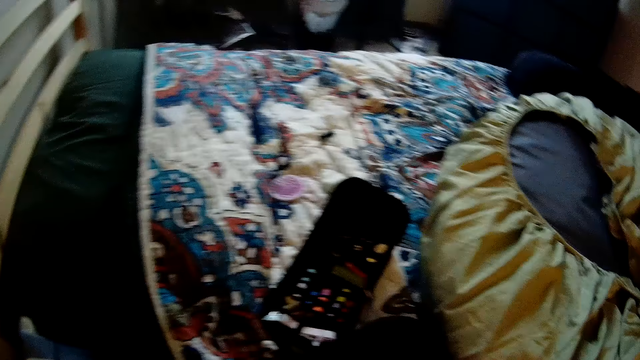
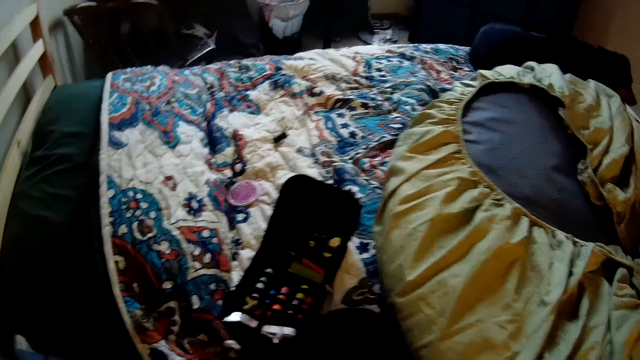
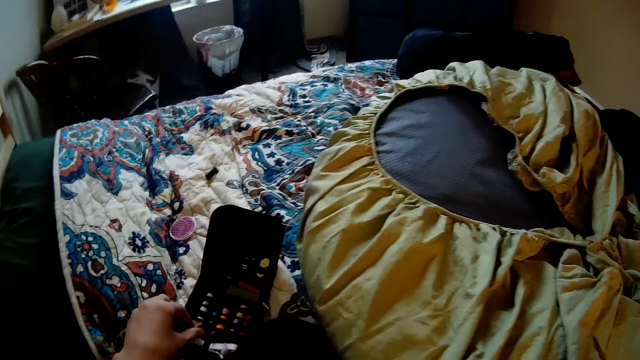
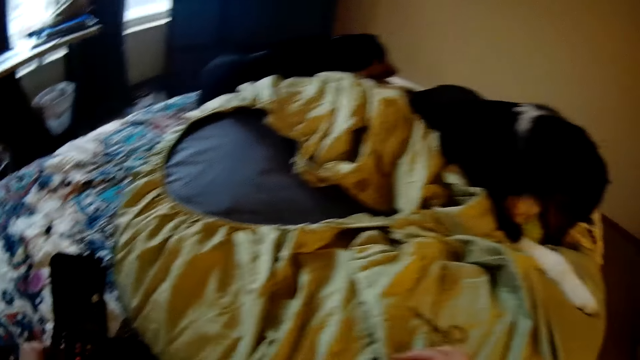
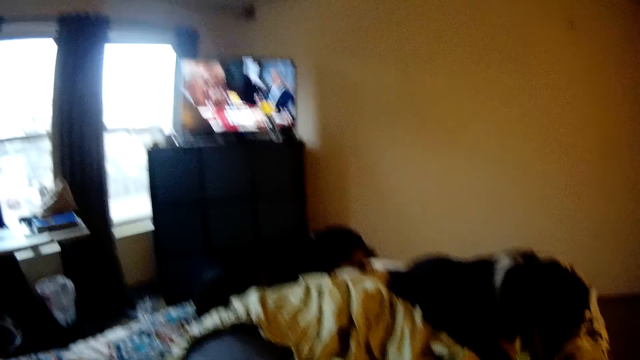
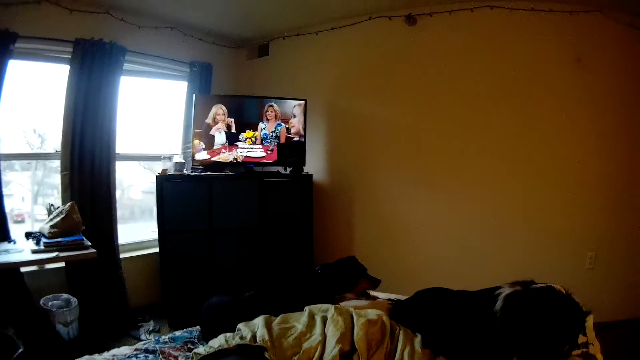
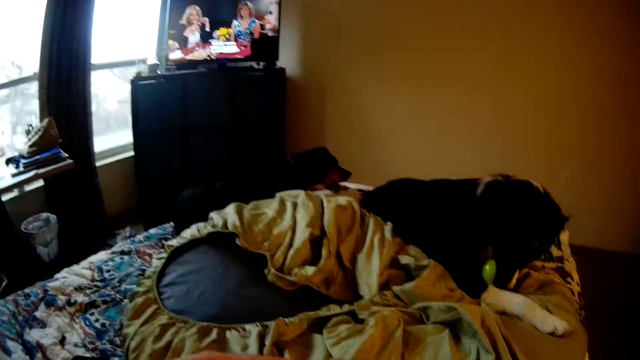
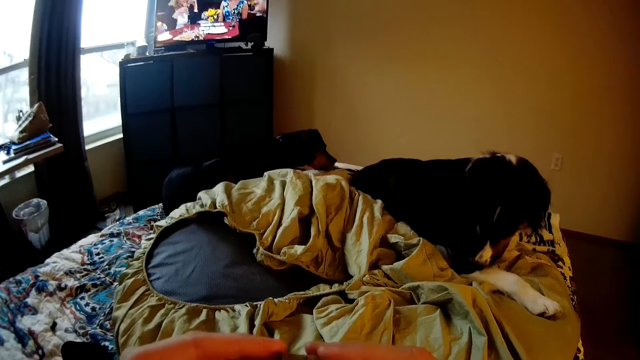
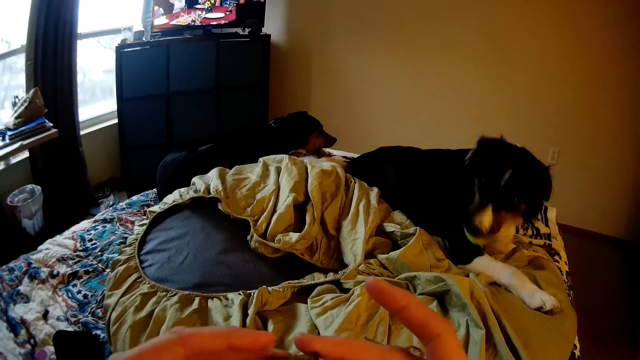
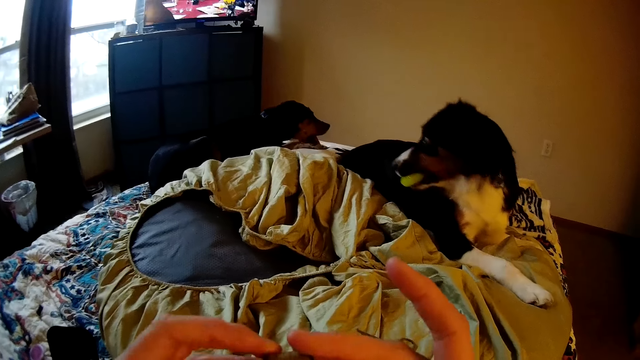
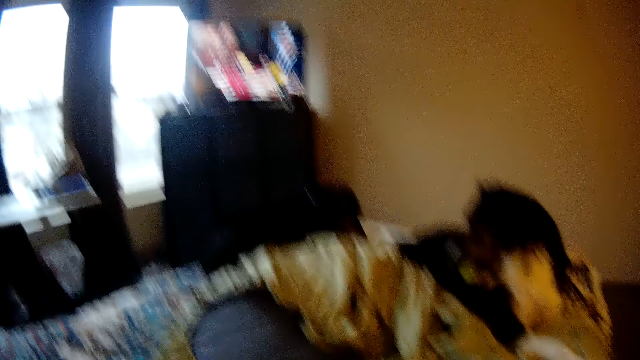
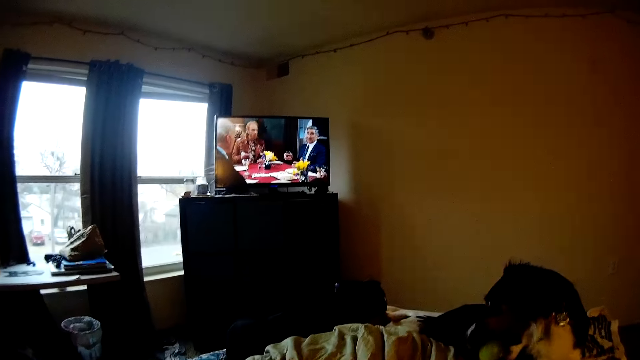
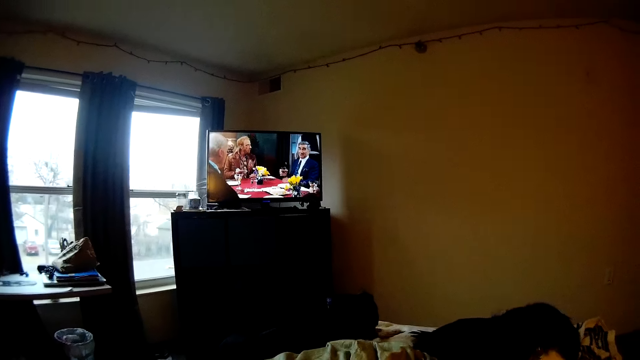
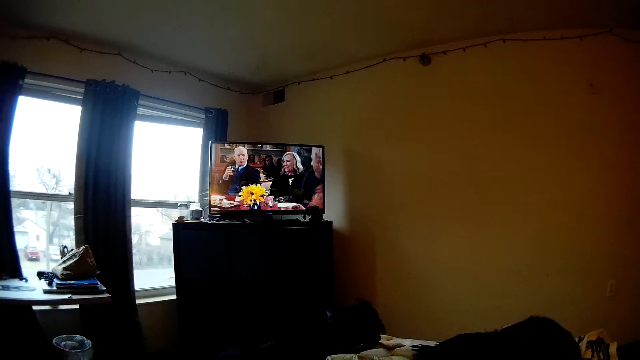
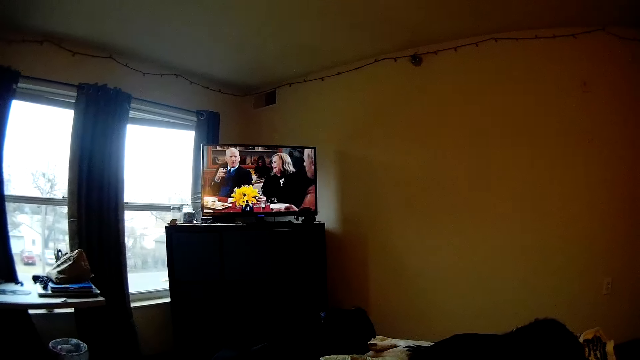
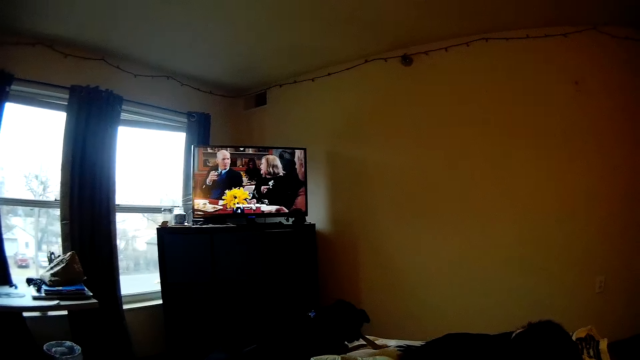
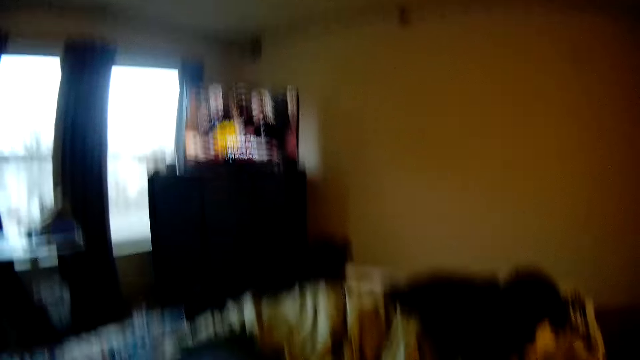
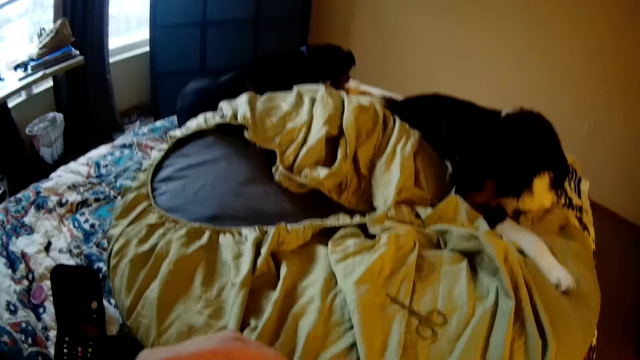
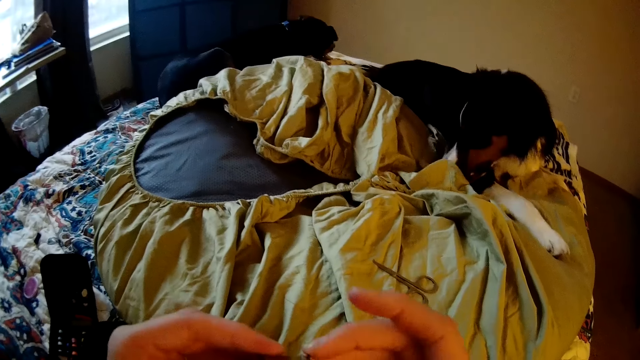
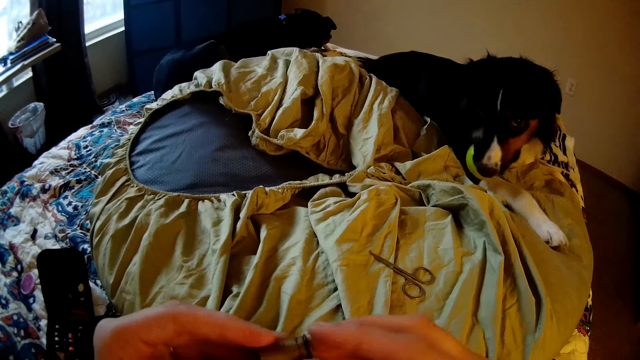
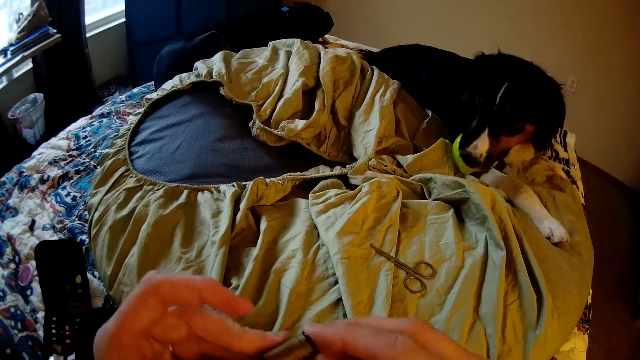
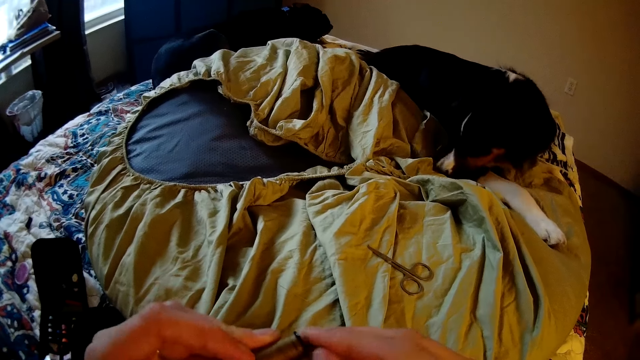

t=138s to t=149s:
The camera wearer threads the needle. They touch a spool of thread inside the sewing kit. They watch the television. They hold the spool of thread with their hands. They watch the television. The dog and another dog play on the bed. The camera wearer threads the needle. They remove a strap of thread from the spool of thread with their hands.

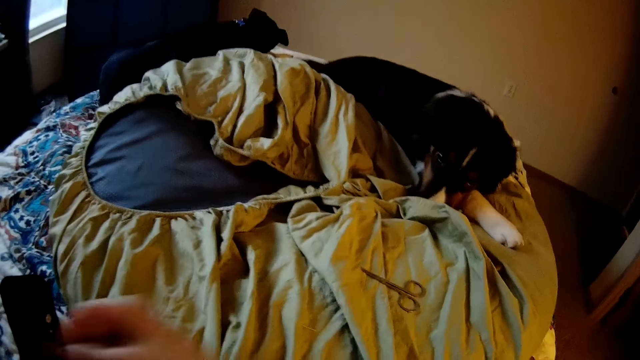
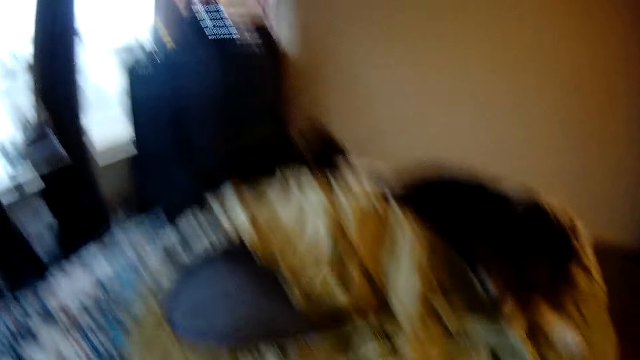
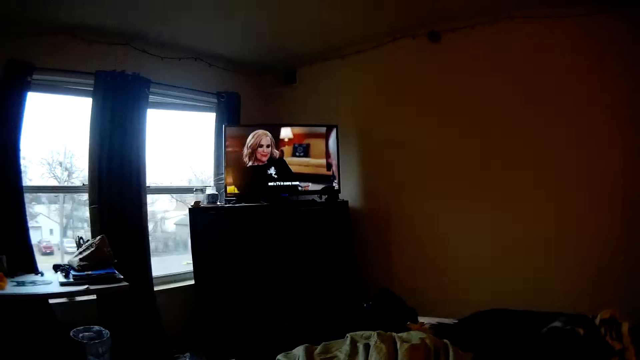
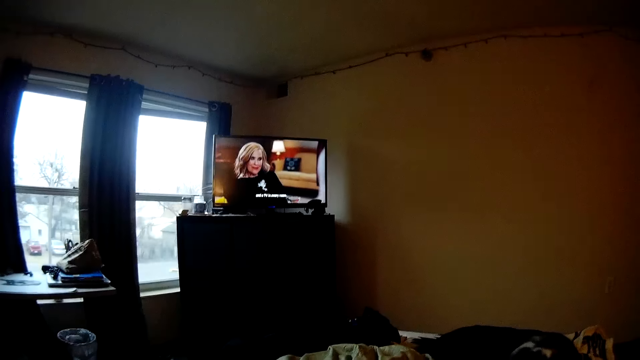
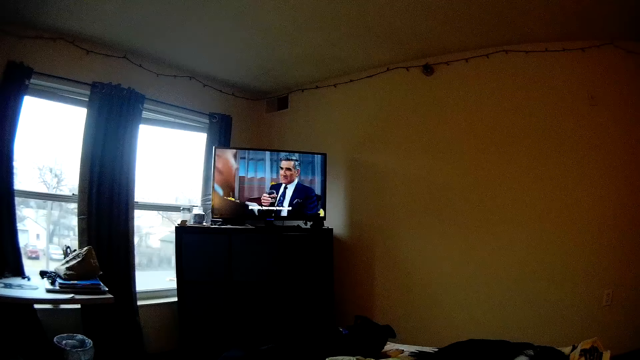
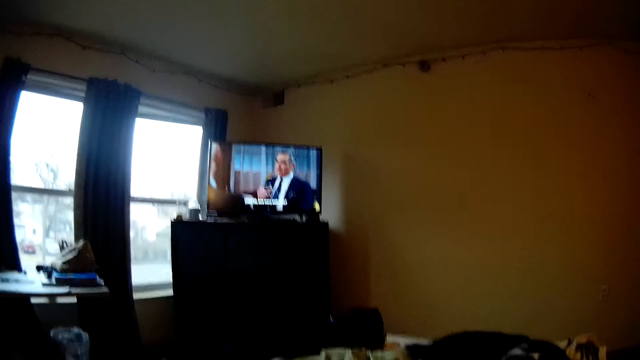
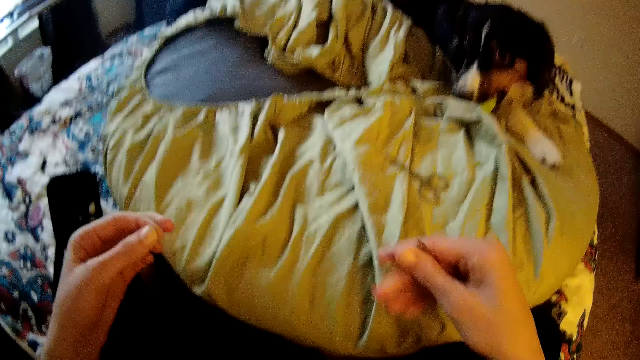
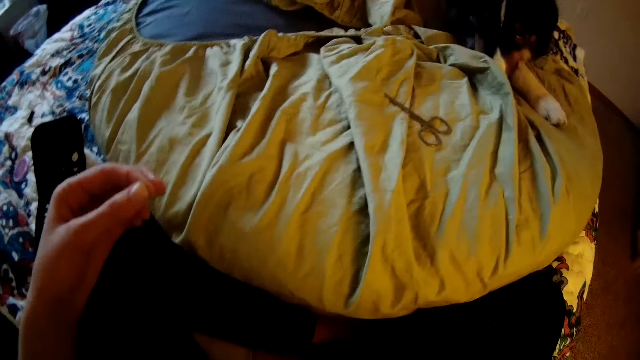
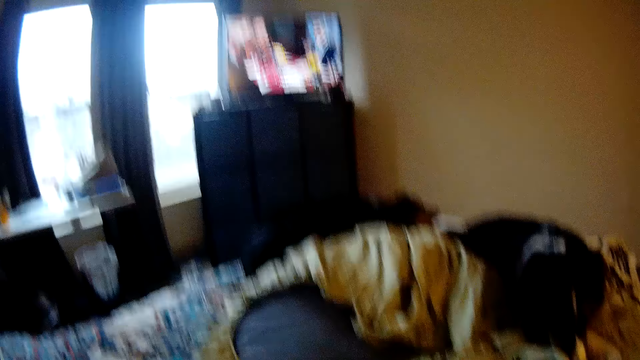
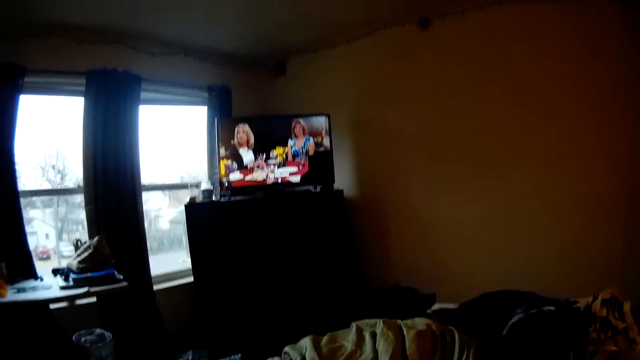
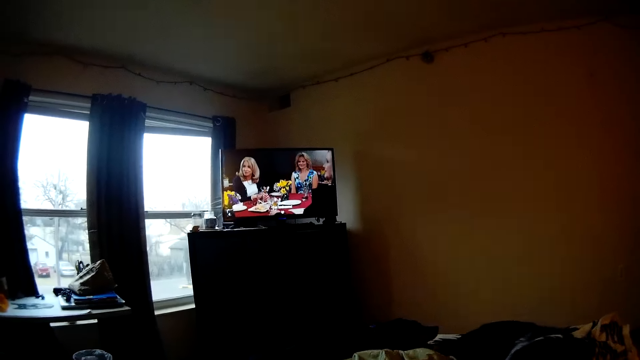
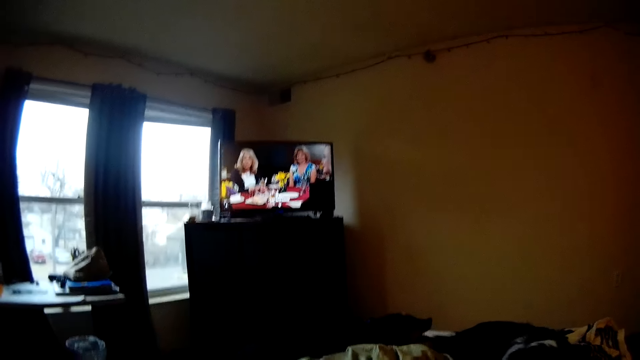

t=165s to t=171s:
The camera wearer watches the television.

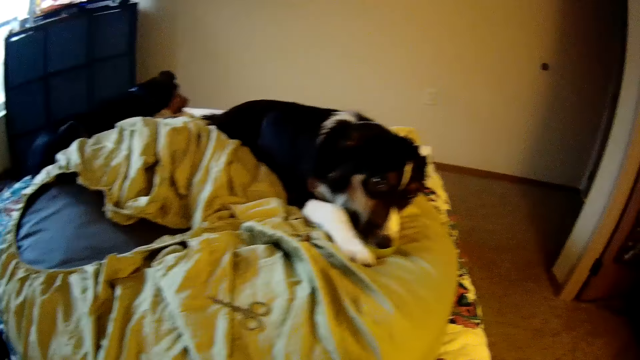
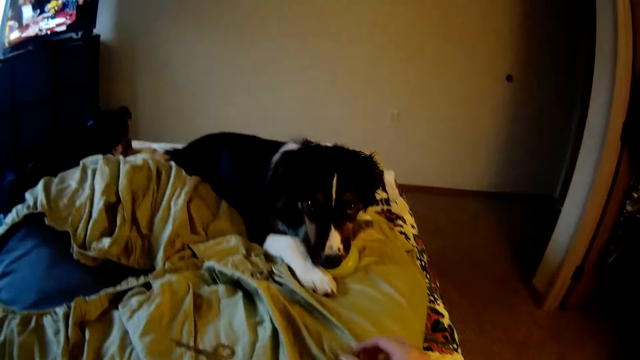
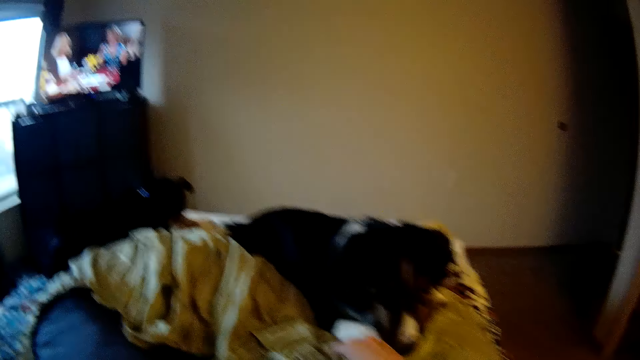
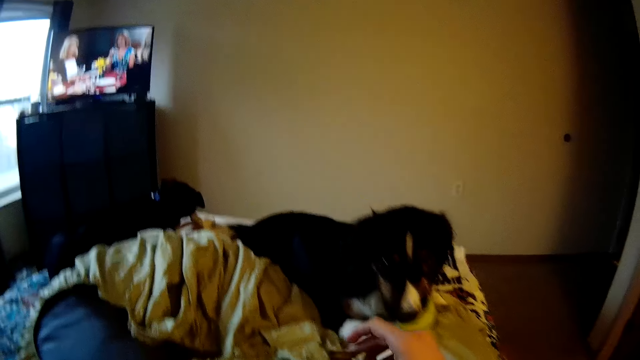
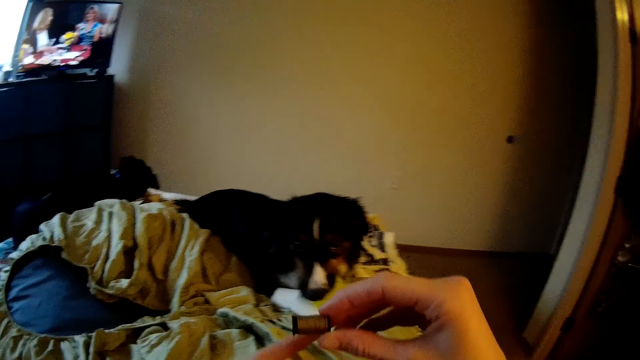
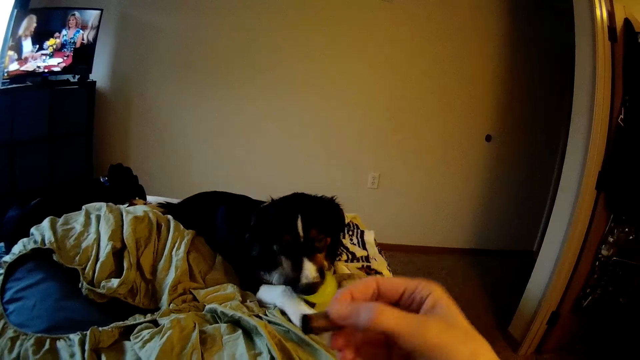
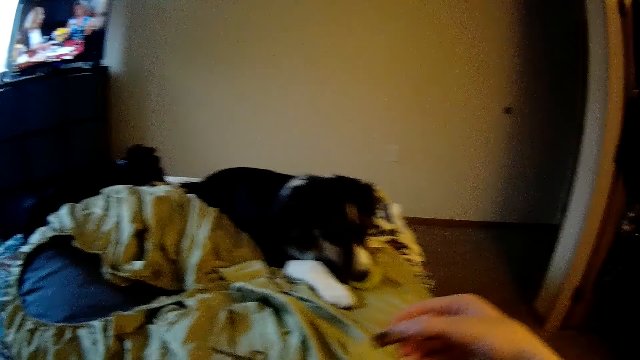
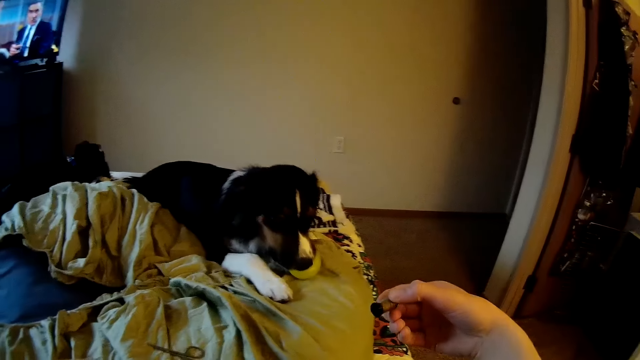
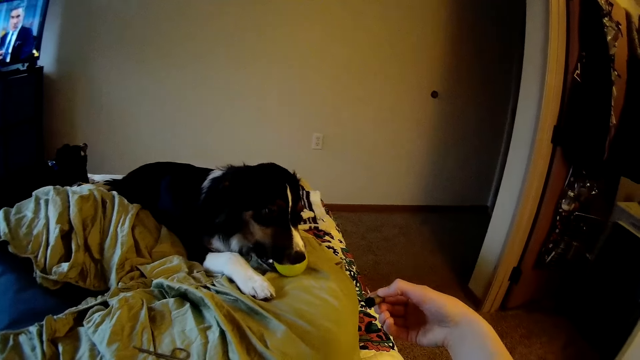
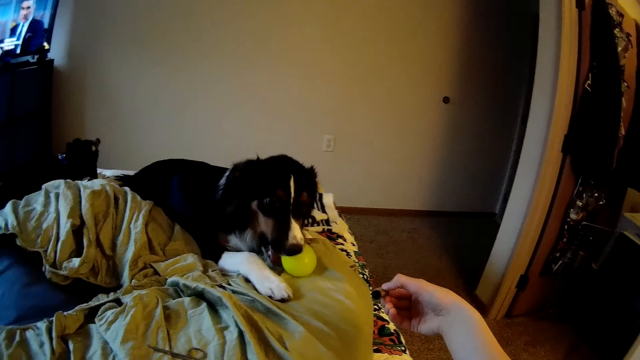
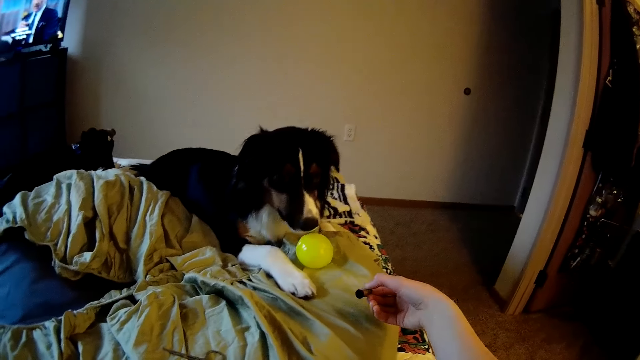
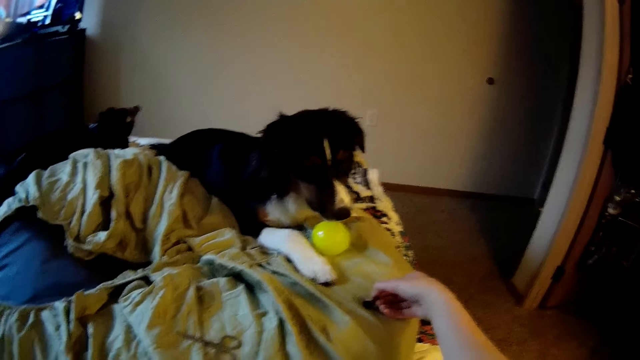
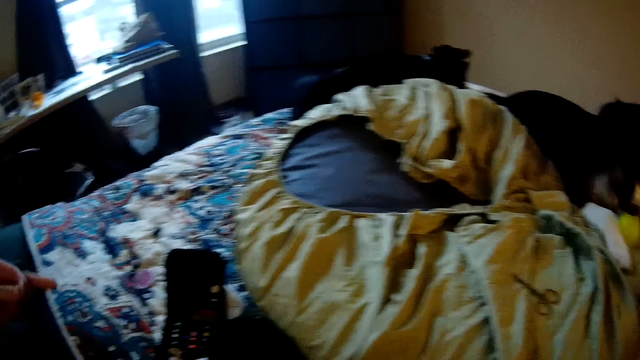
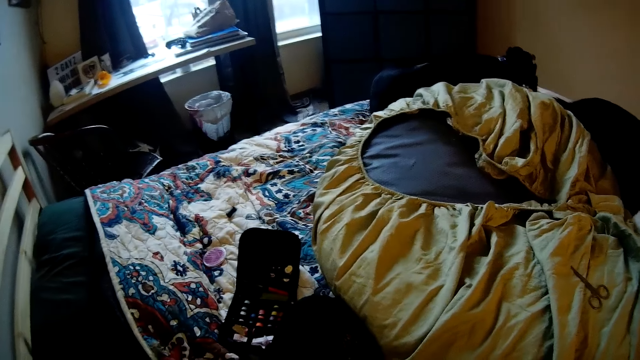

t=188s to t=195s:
The camera wearer picks up the spool of thread with the right hand. They hold the thread. They drop the spool of thread on the floor pillow with the right hand.
